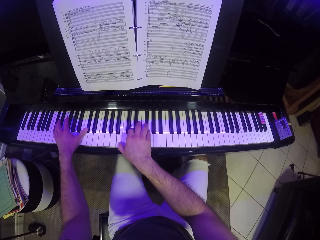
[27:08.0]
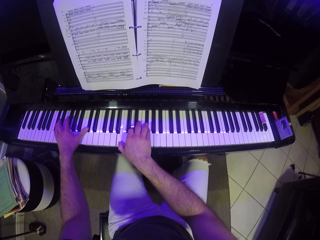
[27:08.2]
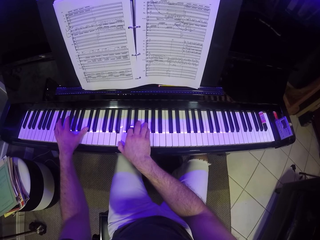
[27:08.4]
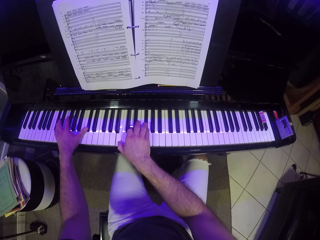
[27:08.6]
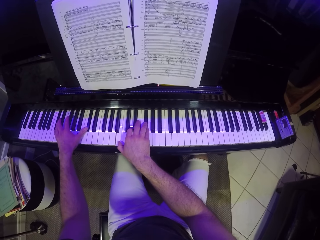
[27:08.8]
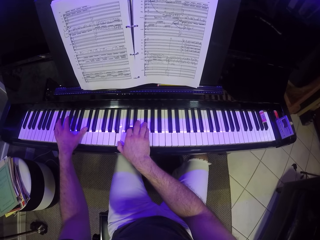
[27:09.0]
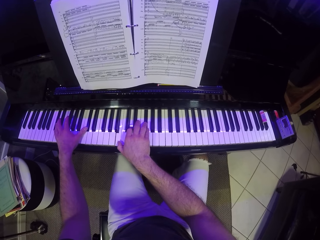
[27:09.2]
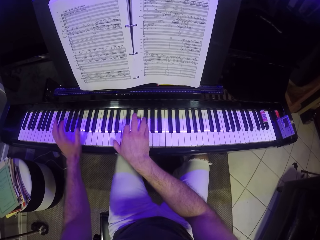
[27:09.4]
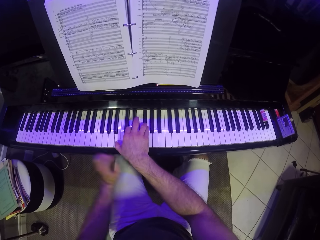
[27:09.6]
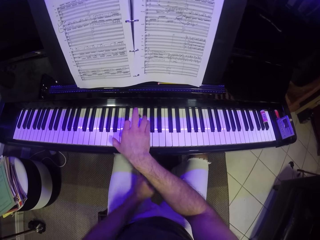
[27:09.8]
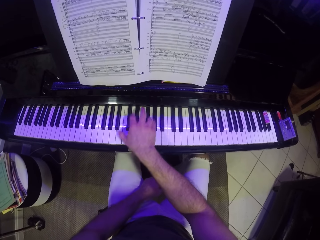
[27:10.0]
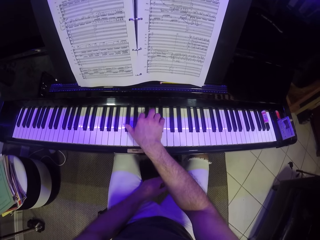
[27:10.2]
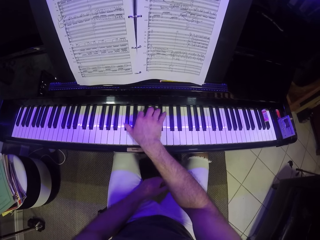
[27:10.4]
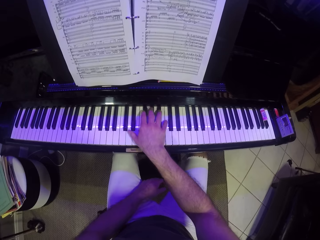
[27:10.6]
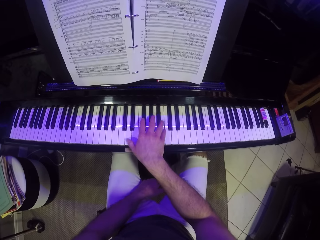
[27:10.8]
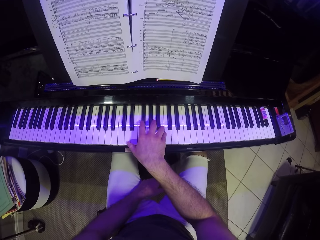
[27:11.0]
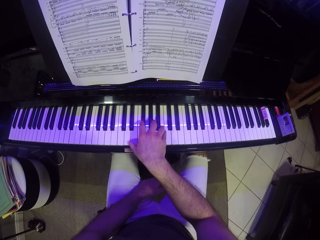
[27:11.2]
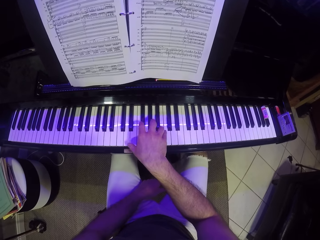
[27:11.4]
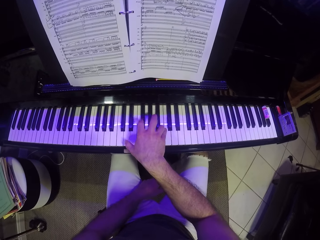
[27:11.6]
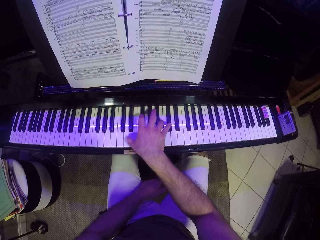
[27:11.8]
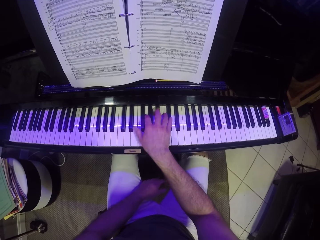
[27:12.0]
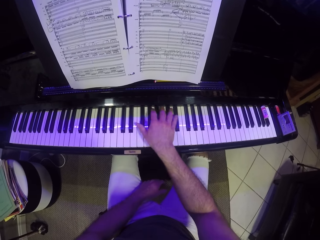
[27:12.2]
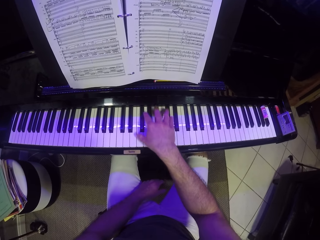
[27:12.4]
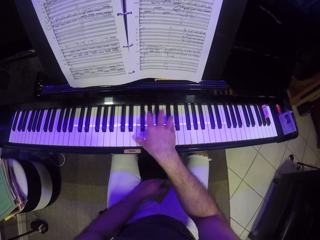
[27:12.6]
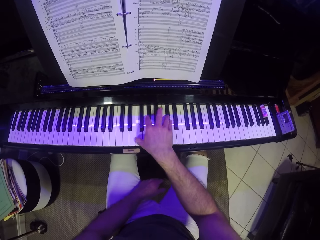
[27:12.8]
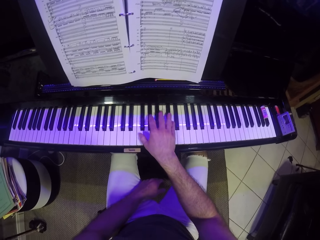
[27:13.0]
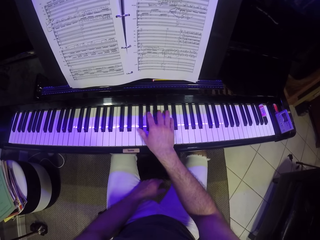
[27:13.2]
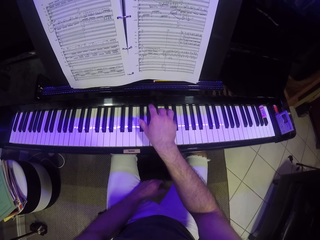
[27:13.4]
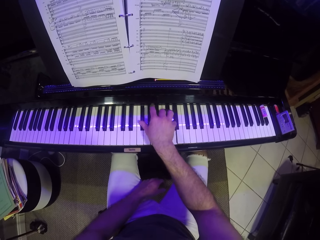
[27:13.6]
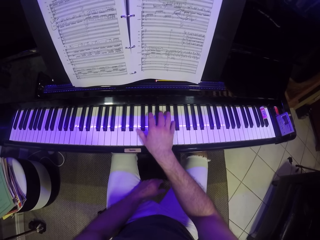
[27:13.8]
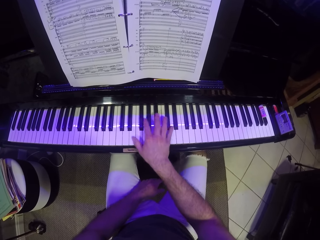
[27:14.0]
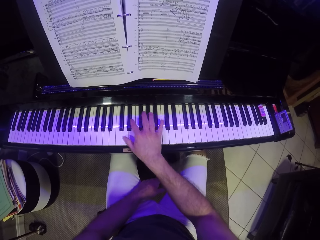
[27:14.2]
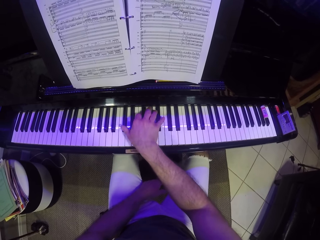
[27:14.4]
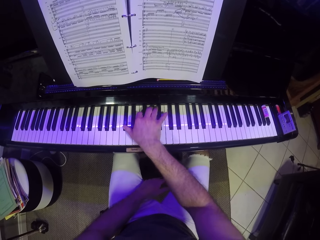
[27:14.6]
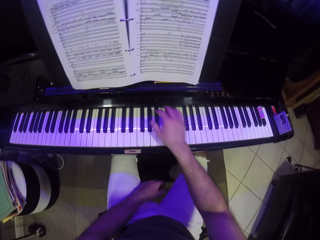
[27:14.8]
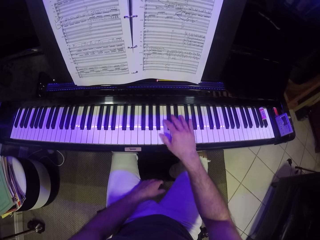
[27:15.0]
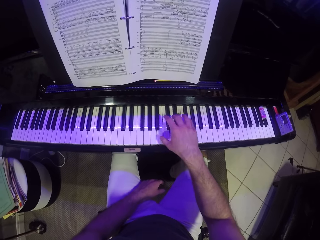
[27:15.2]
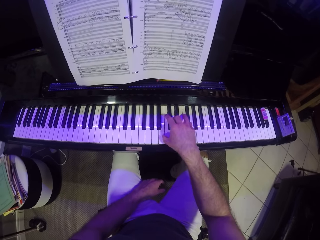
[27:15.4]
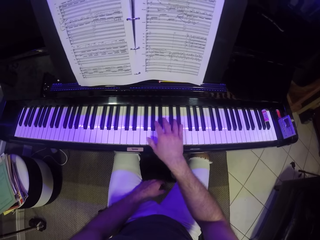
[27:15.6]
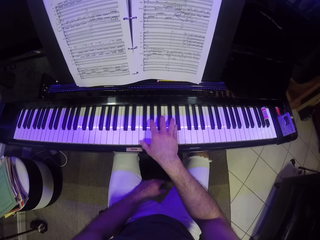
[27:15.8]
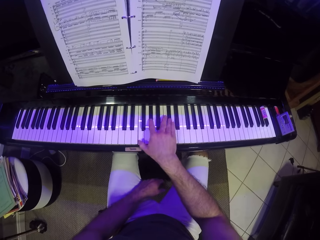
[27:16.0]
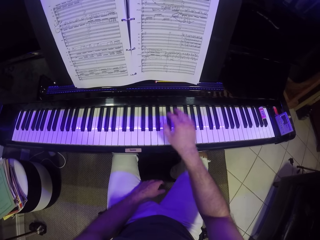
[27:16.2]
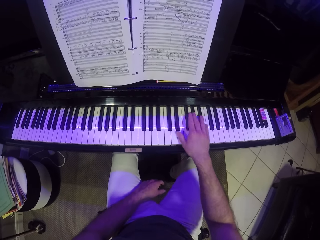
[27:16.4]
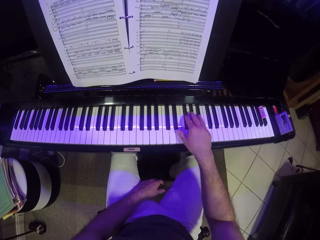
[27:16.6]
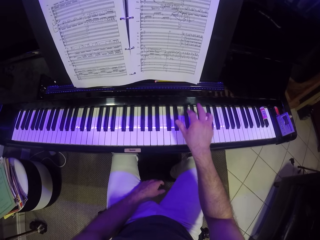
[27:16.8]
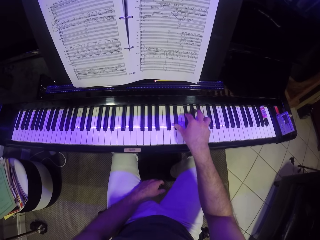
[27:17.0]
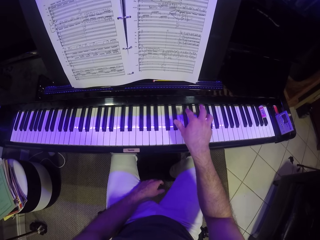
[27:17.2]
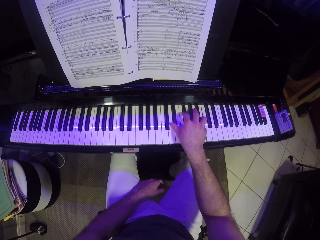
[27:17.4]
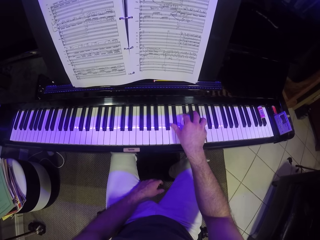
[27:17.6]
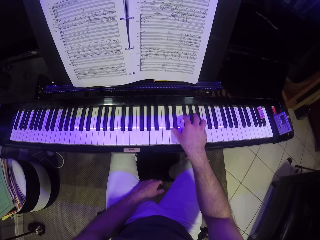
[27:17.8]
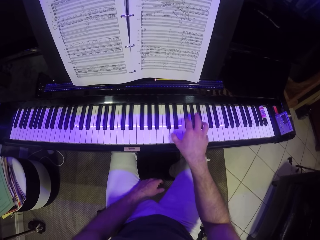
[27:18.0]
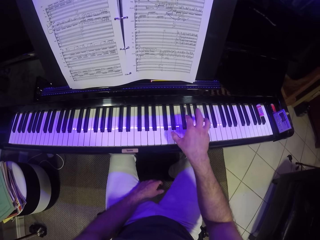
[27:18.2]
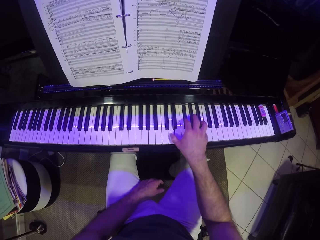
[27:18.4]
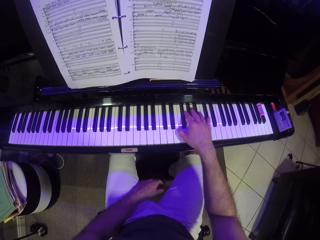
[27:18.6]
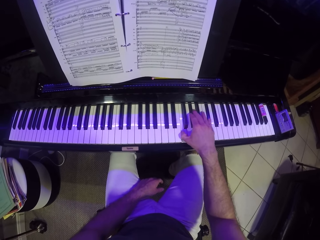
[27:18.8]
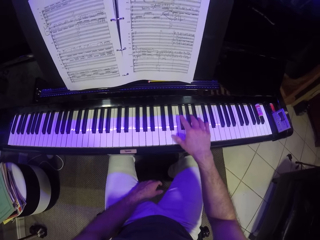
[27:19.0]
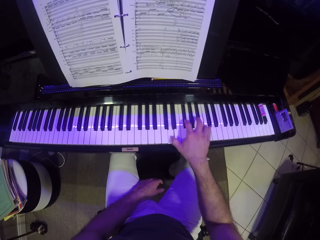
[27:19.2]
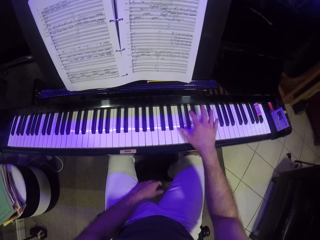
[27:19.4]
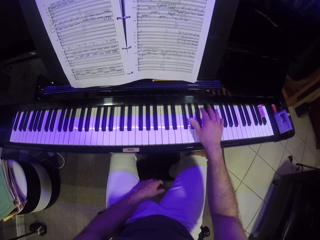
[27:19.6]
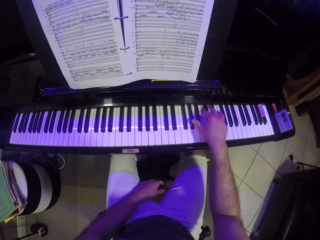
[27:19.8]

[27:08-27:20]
The camera wearer plays the piano with his right hand.

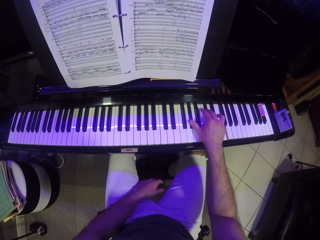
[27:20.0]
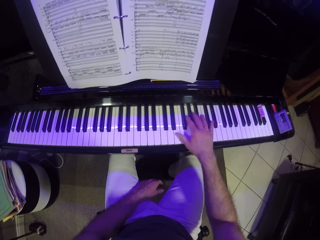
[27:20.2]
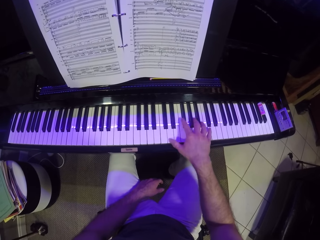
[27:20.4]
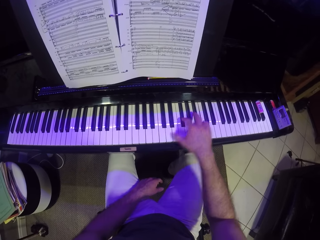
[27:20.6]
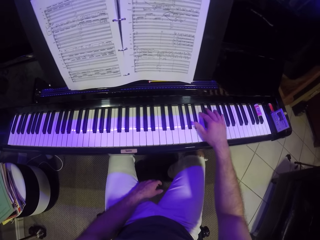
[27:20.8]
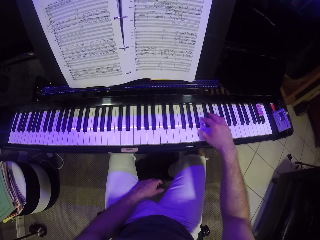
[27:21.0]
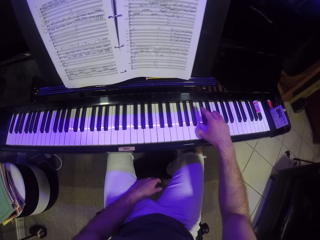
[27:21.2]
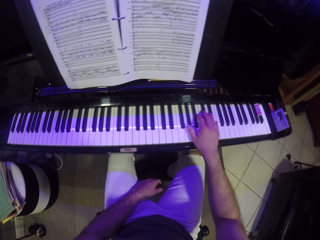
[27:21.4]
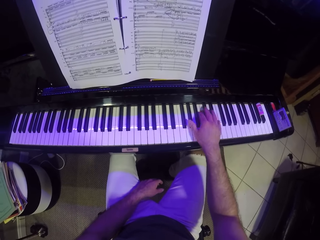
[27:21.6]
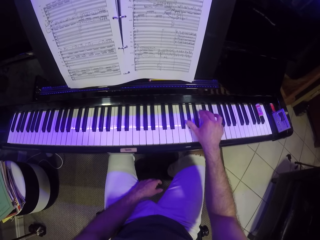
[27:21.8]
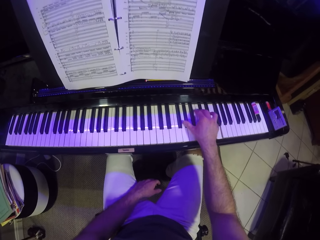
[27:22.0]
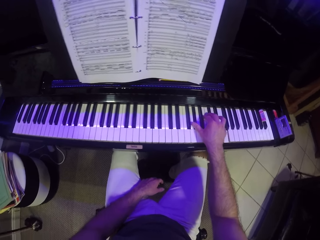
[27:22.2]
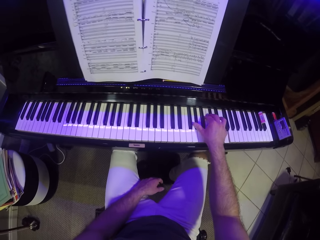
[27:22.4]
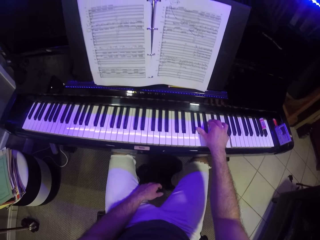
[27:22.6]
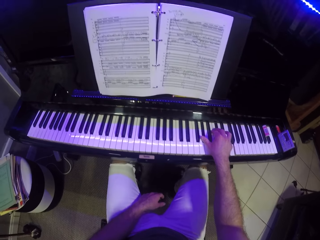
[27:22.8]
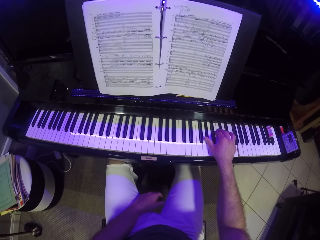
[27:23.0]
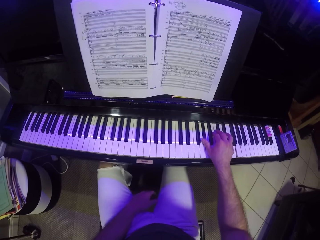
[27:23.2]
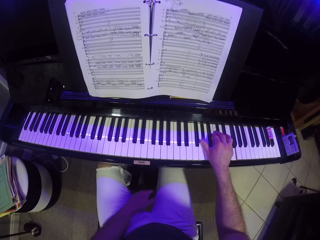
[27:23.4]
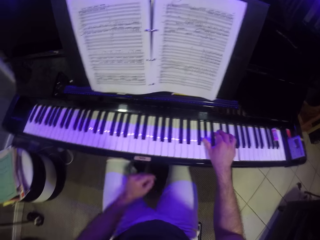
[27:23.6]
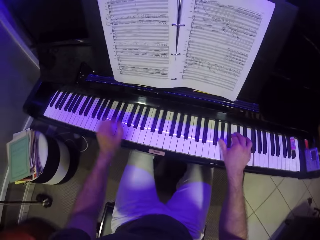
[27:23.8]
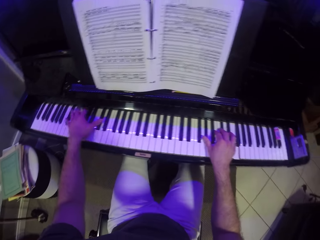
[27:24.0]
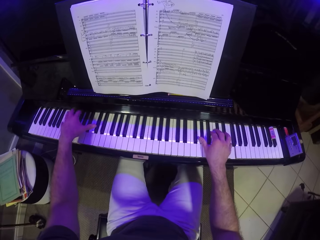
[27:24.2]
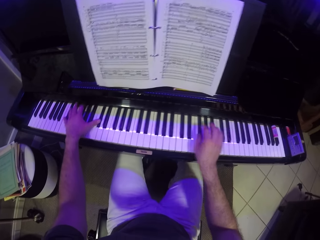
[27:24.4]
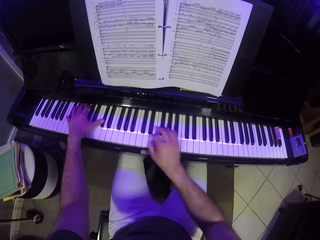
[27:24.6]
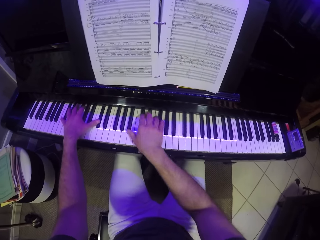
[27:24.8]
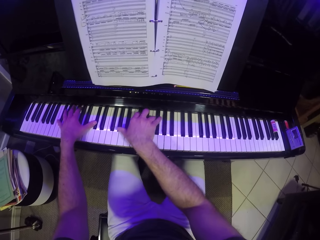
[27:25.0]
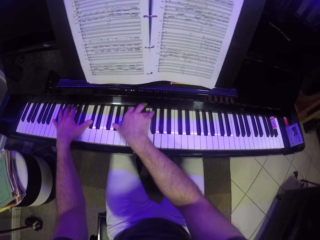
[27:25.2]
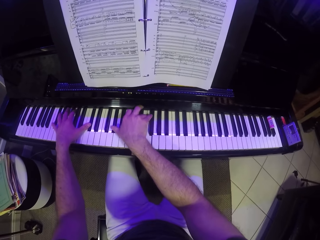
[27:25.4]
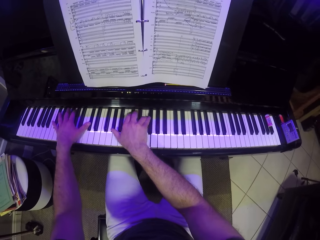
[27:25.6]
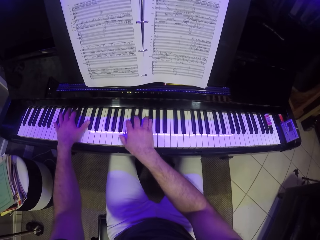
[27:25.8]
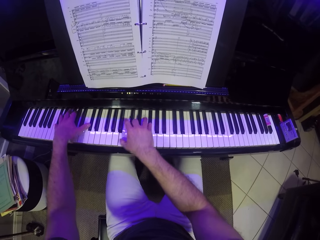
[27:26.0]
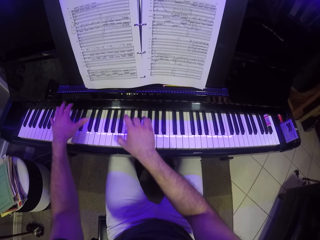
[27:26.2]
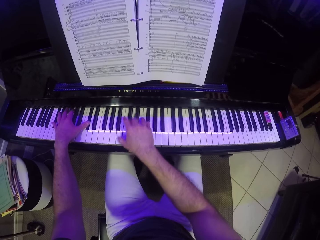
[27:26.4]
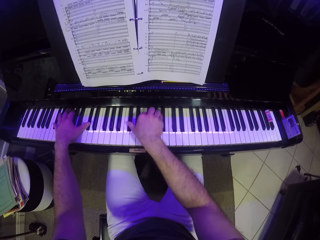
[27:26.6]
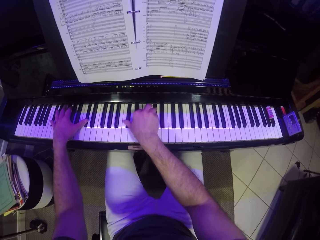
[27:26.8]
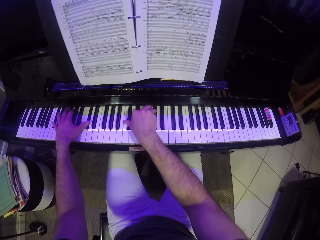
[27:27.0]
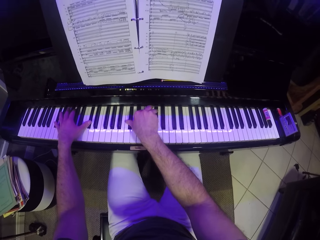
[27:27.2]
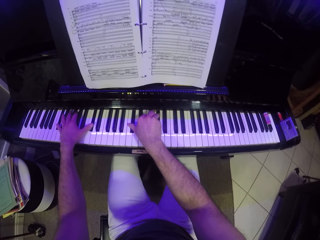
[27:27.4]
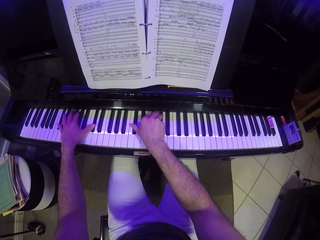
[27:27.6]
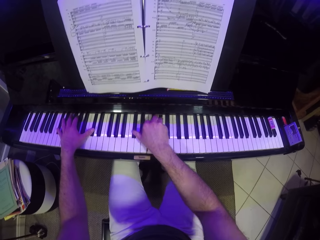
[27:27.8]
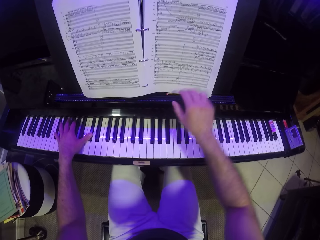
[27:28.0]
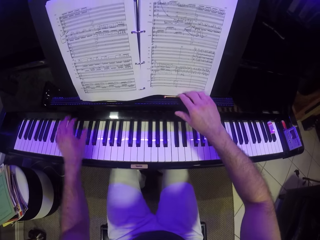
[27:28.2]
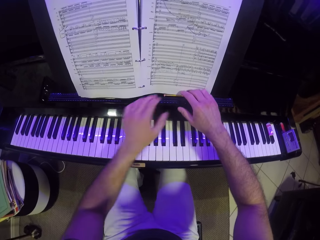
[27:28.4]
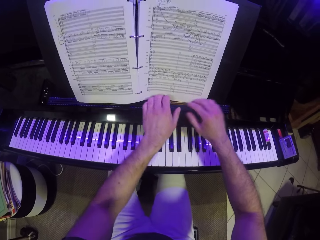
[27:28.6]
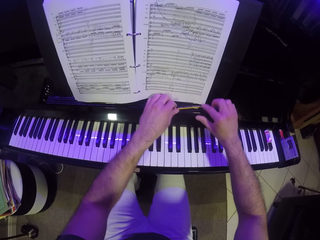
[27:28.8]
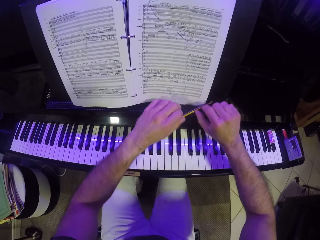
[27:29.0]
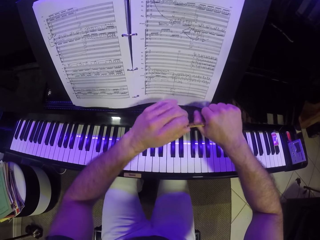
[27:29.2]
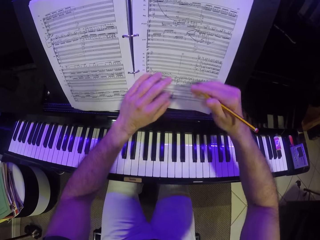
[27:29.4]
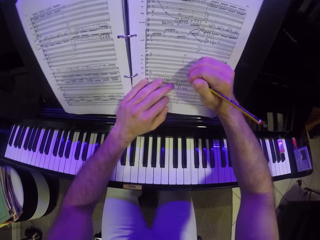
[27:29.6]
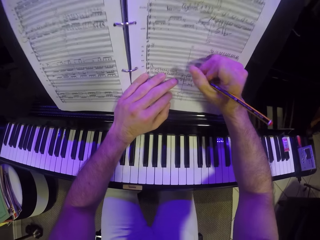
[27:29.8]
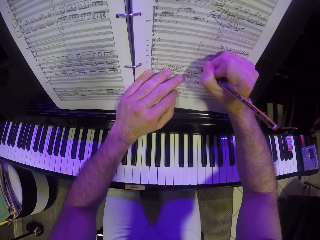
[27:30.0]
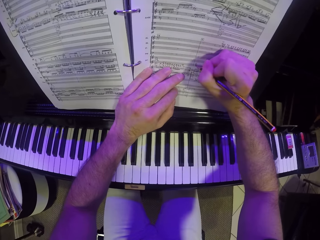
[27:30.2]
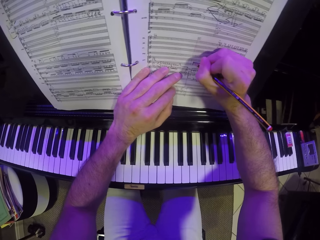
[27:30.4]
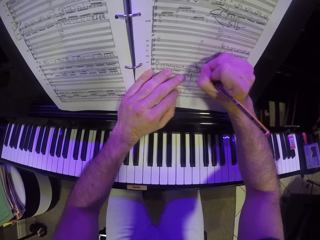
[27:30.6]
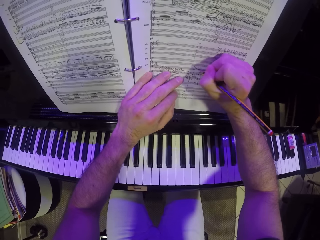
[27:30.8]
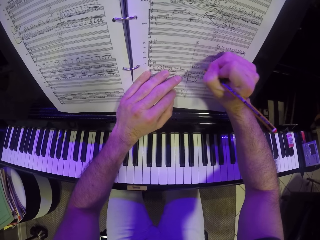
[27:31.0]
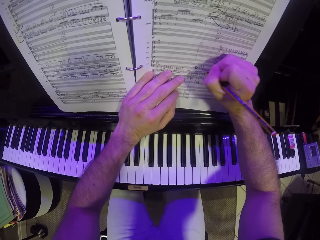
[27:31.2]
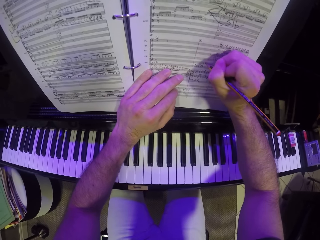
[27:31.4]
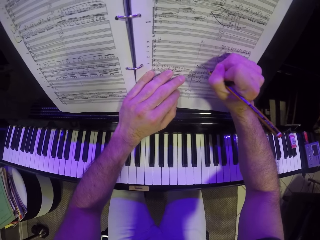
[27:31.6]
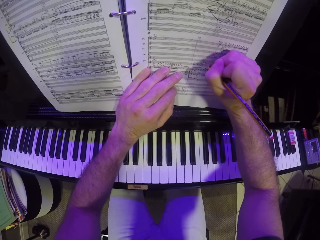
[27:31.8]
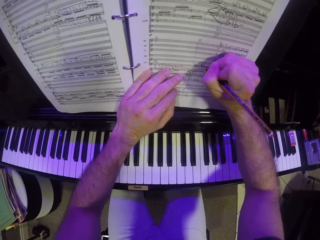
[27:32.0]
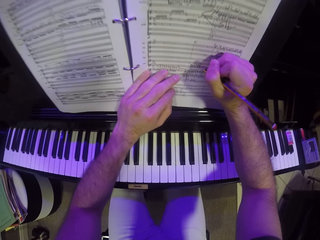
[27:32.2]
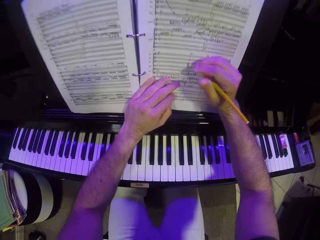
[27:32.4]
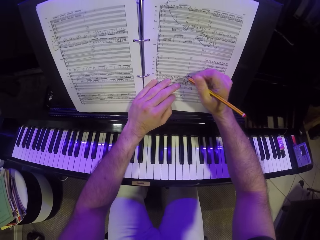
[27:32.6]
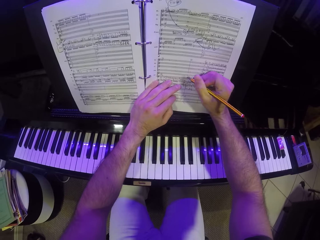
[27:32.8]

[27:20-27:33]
The camera wearer lifts up the hand. He plays the keyboards with both hands. He moves his right hand from the keyboards. He plays the keyboards with both hands. He touches a pencil on a music rack of the piano with his right hand. He picks the pencil from the music rack with both hands. He holds the pencil with his right hand. He places his left hand on a music notebook on the music rack. He writes on the music notebook with his right hand.
